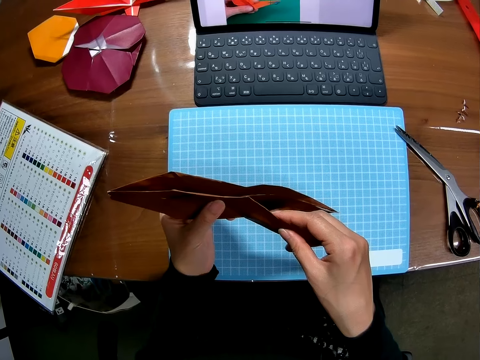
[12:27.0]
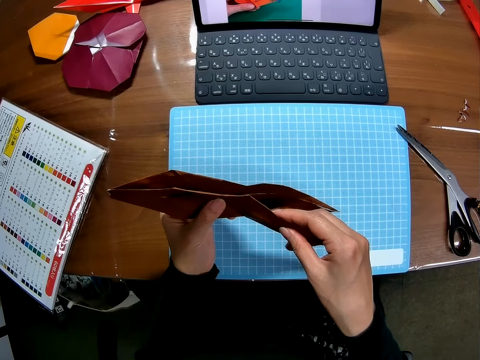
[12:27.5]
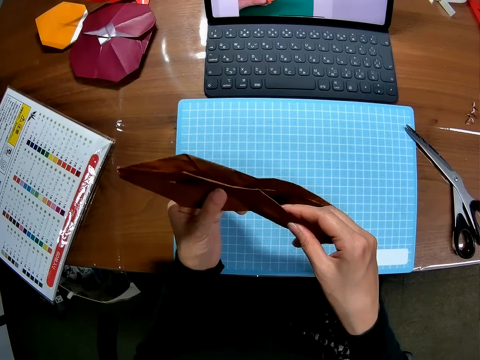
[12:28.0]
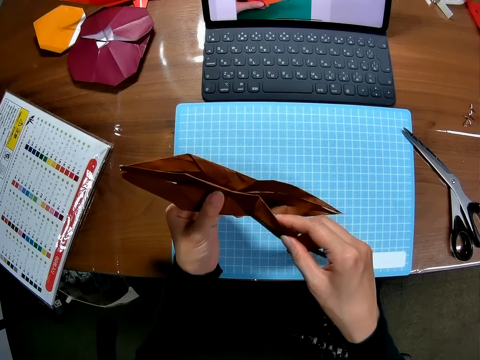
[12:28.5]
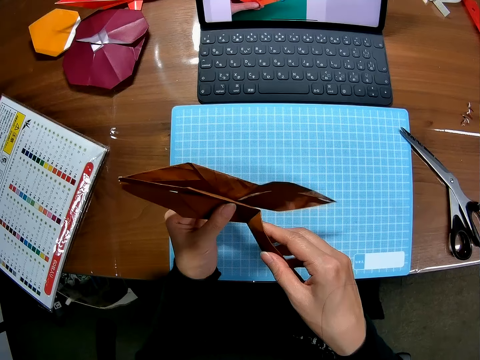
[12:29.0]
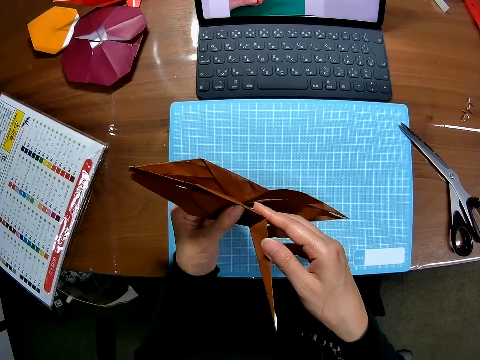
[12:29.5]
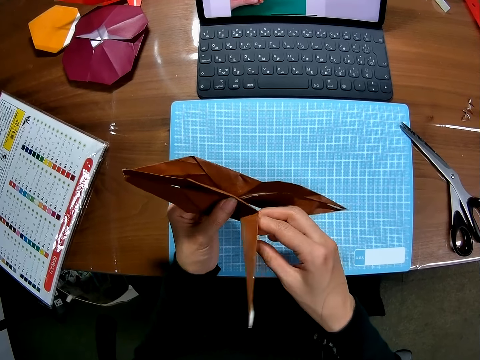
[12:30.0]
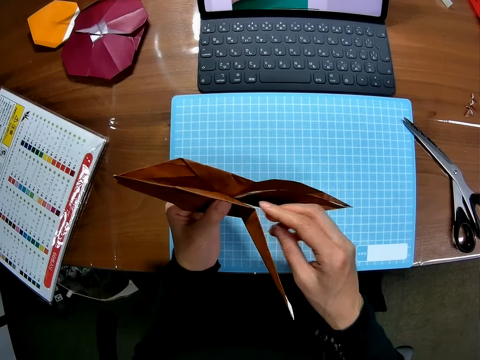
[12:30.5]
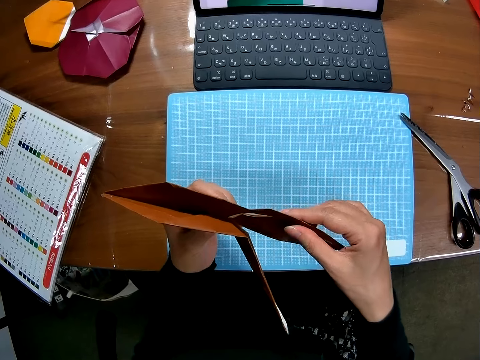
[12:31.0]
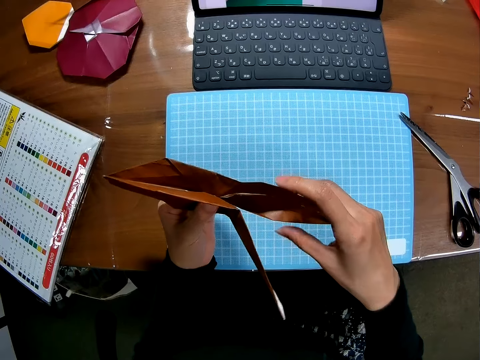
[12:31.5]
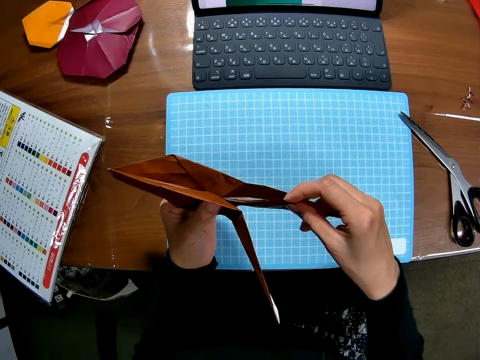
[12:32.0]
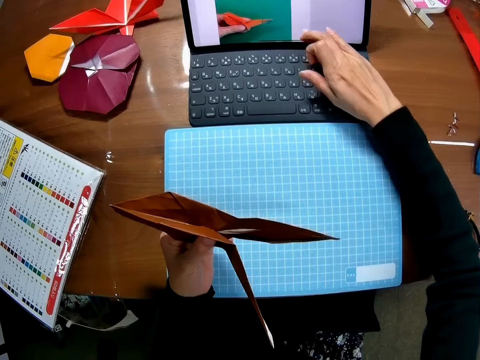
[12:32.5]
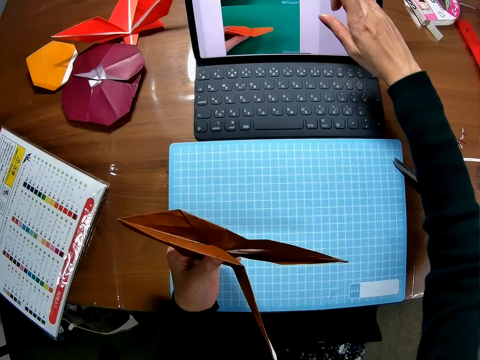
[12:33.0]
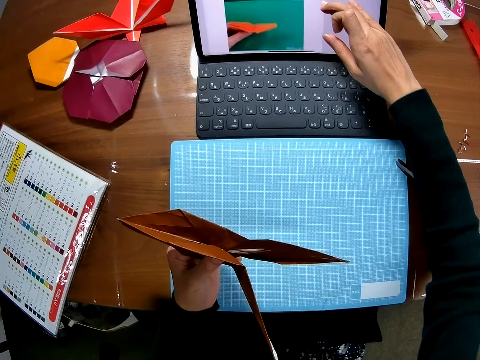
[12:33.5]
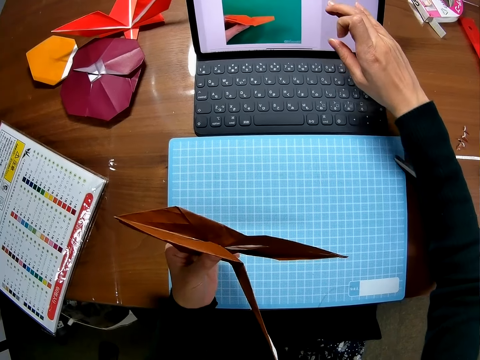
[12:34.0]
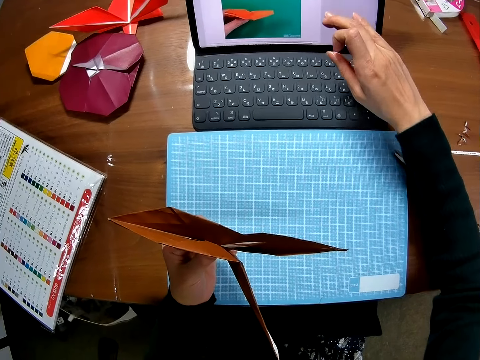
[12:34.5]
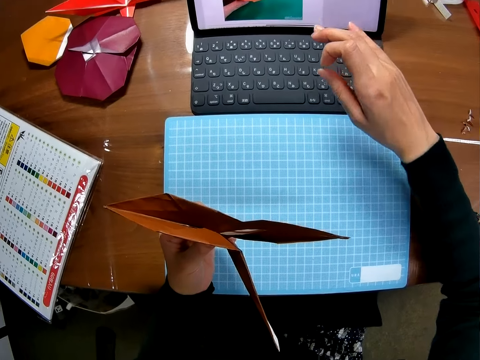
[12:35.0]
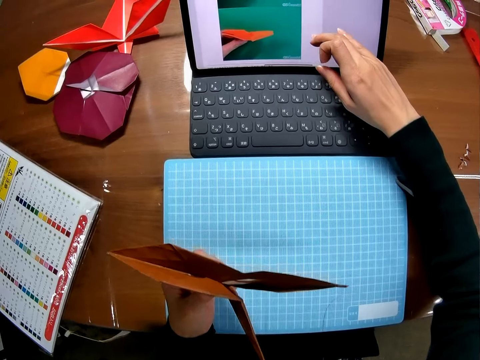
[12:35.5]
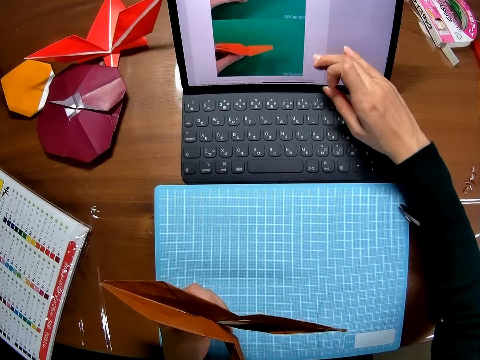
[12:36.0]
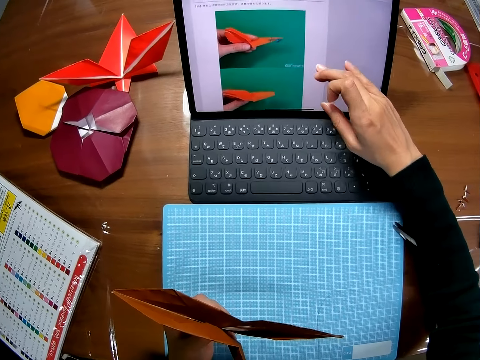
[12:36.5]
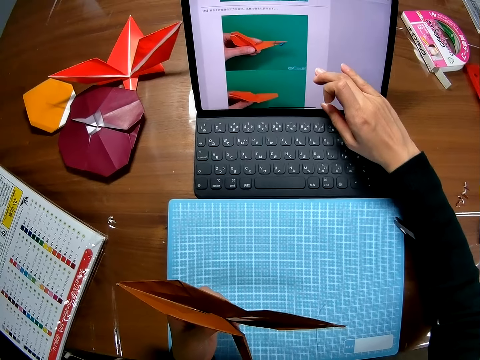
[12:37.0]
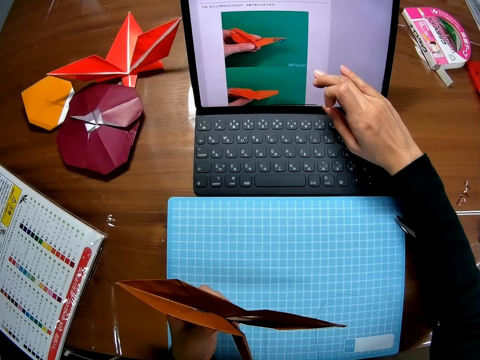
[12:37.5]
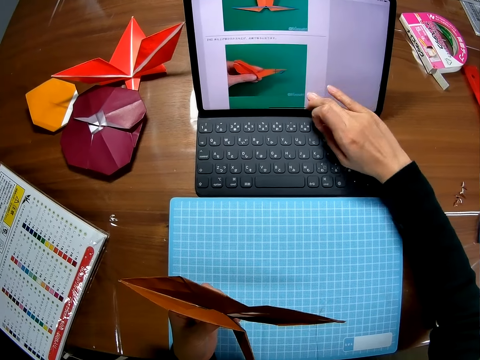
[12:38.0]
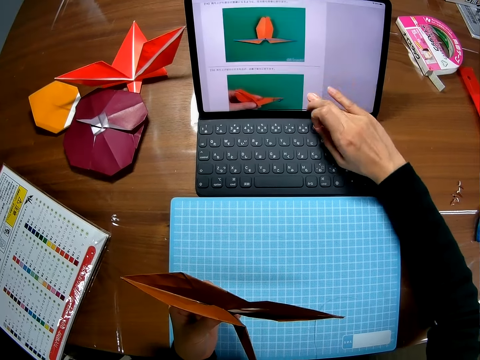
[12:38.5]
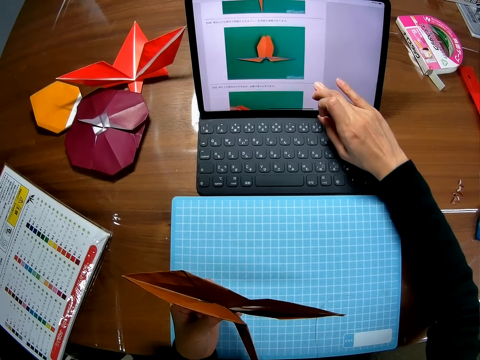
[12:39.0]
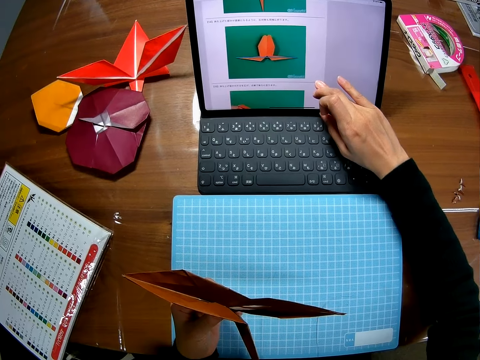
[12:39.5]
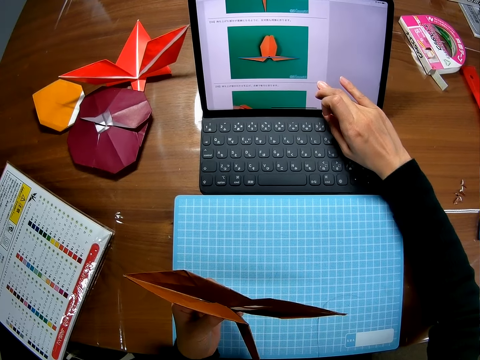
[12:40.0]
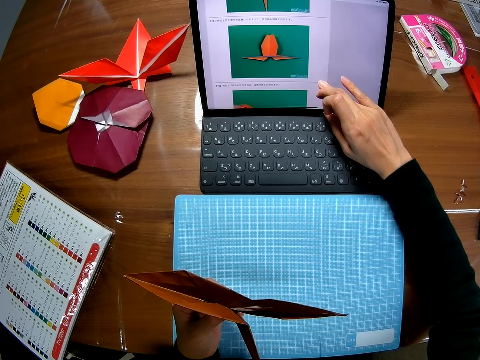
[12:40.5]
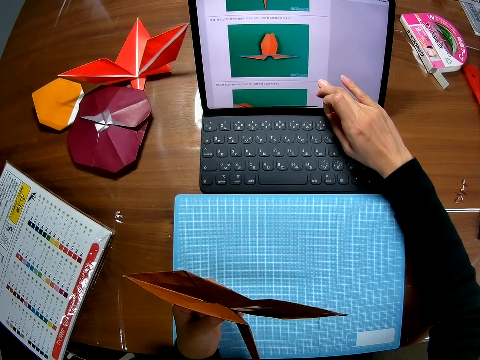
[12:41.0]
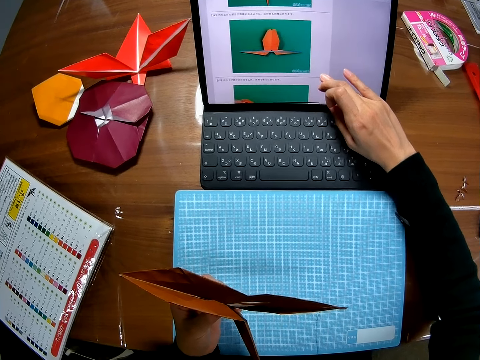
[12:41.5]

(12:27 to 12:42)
The camera wearer looks at the decoration. She operates the laptop with her right hand on the screen.

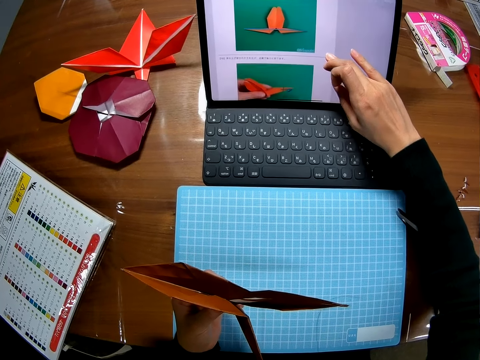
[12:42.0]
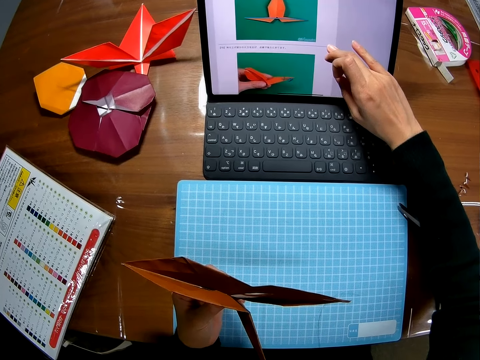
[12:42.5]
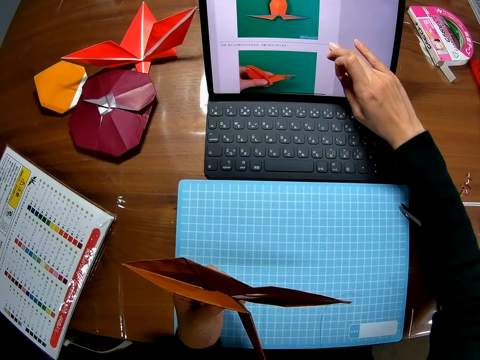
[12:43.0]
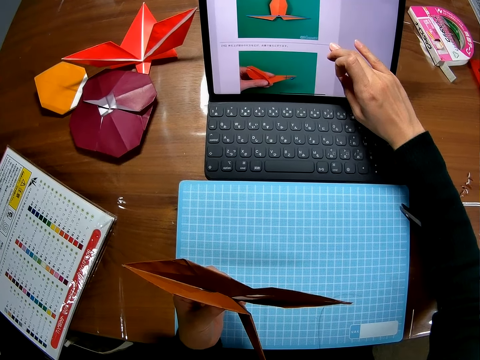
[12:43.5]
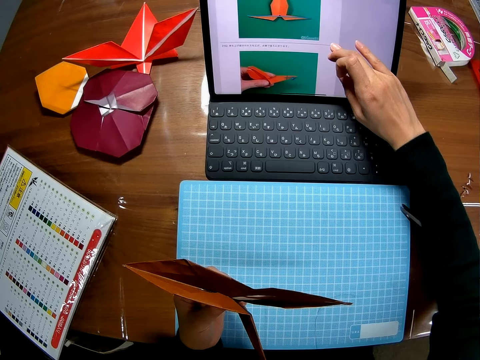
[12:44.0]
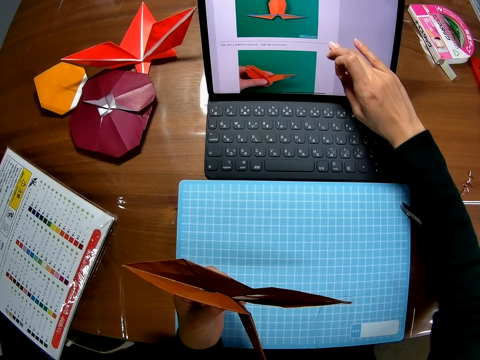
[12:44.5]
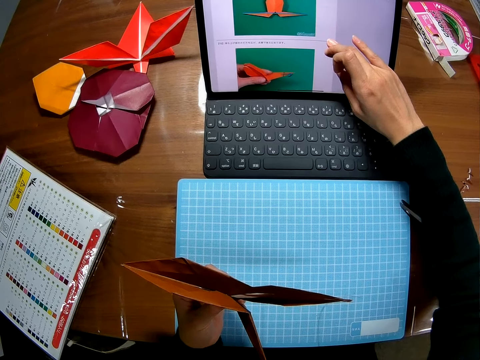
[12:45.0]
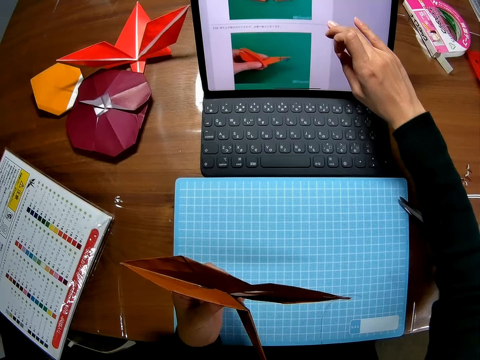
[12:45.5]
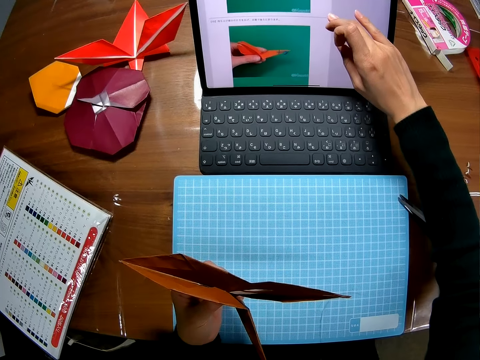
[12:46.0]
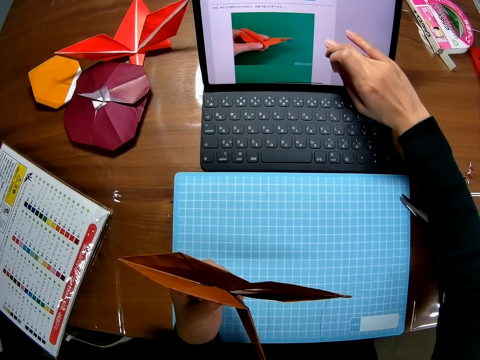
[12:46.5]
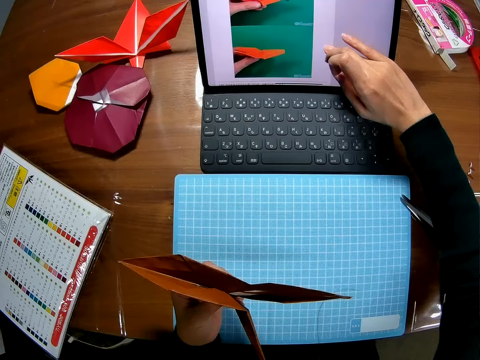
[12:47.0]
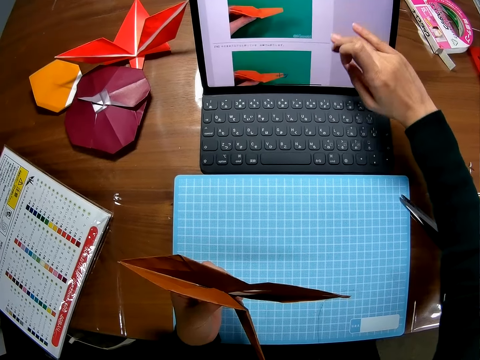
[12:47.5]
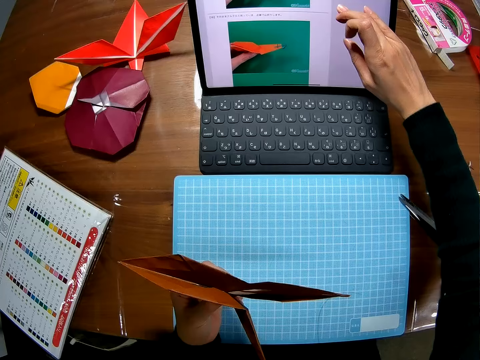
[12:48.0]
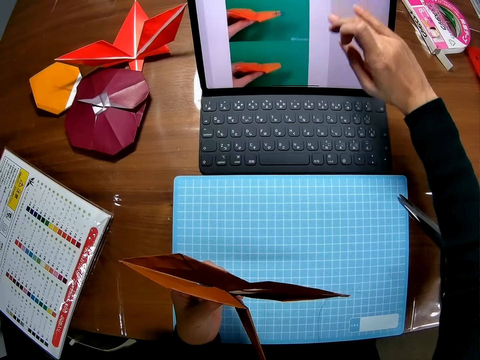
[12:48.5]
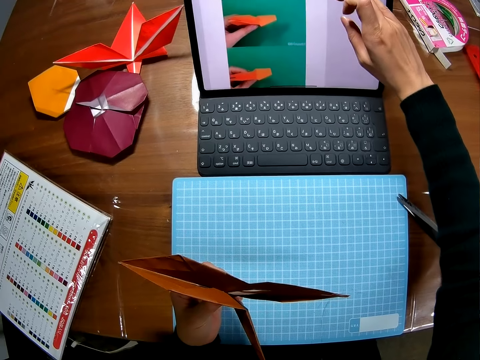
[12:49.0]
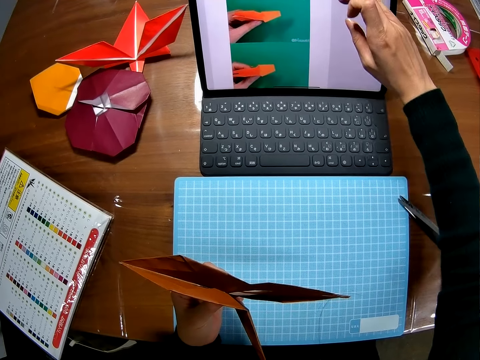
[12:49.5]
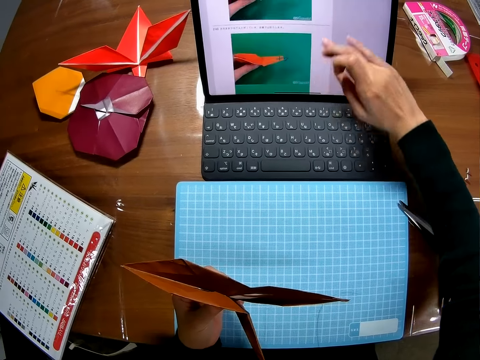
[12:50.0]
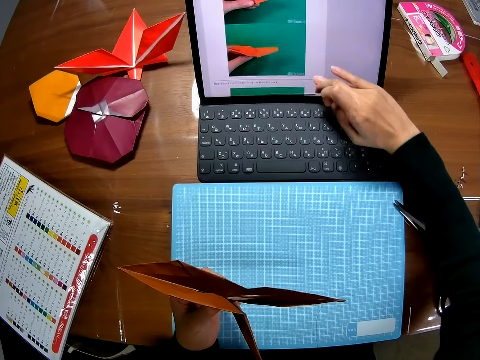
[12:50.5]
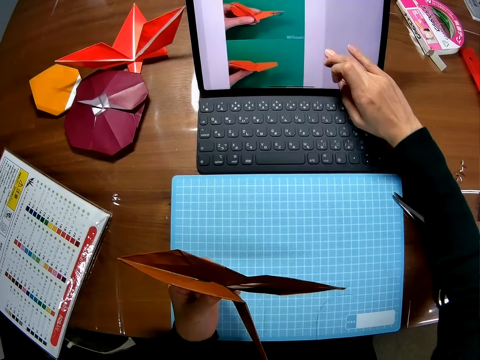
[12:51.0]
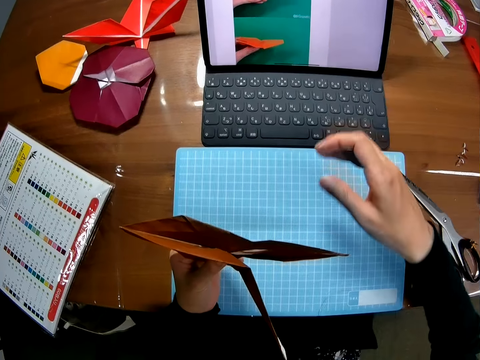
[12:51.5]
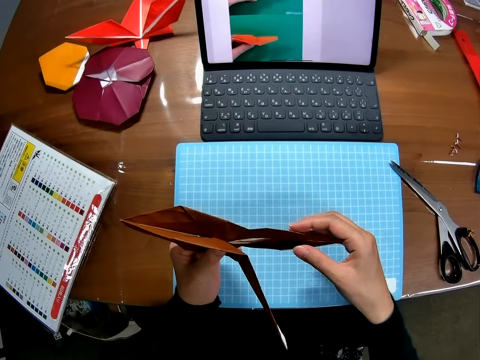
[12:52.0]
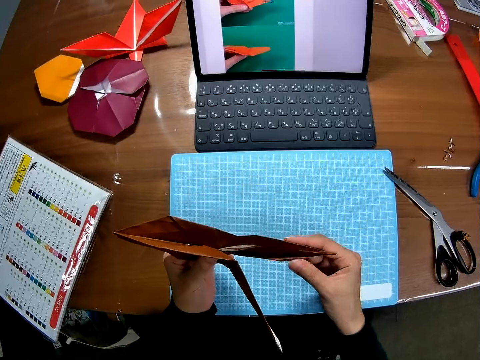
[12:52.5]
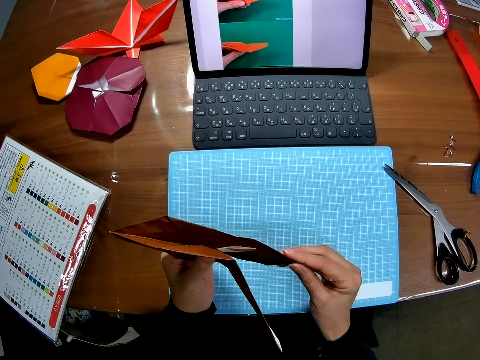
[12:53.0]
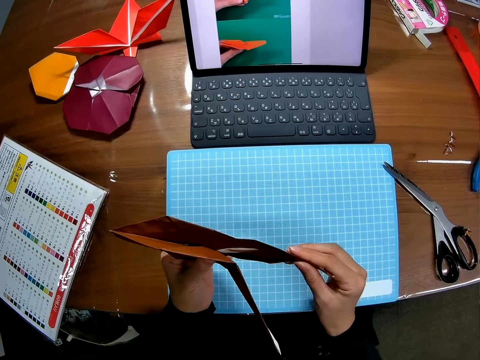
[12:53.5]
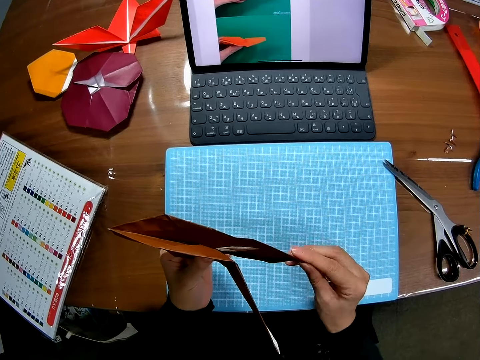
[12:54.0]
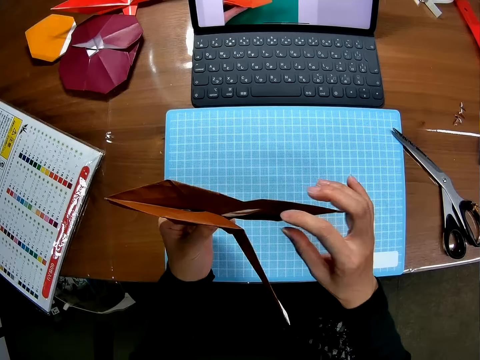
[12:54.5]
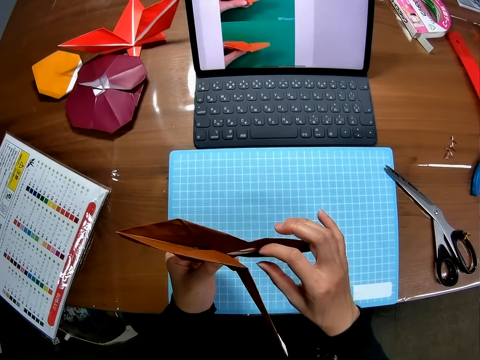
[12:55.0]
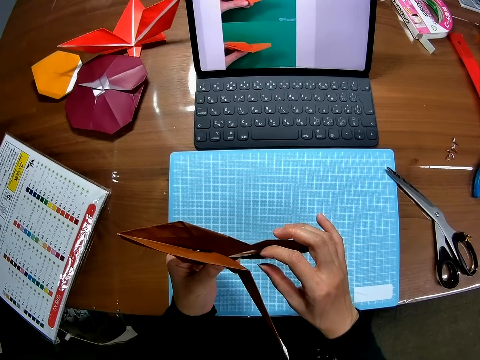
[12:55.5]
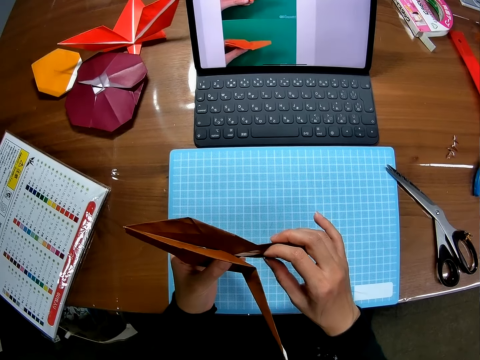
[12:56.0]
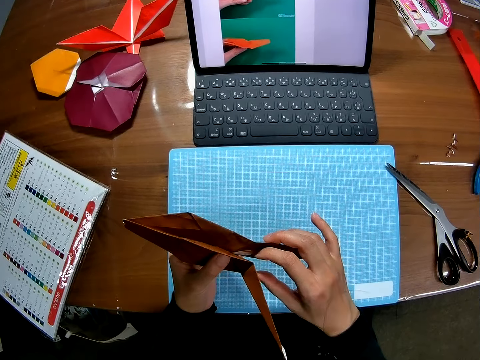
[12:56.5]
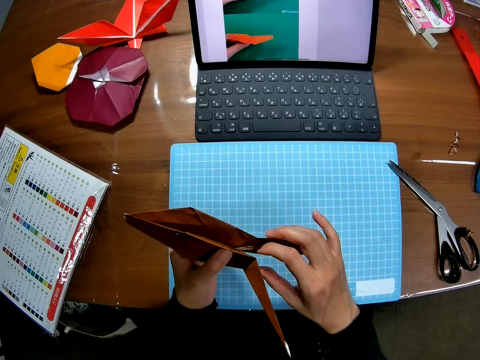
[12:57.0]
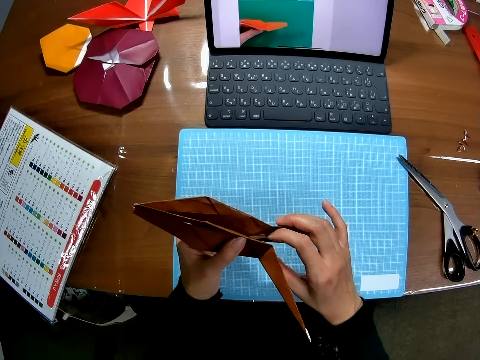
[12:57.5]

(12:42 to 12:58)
The camera wearer looks at the decoration. She folds the piece of paper with both hands.
